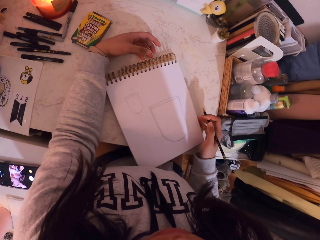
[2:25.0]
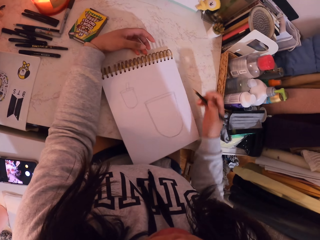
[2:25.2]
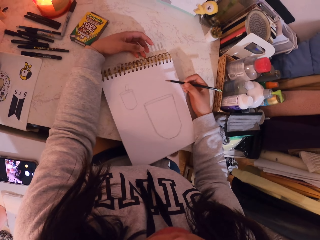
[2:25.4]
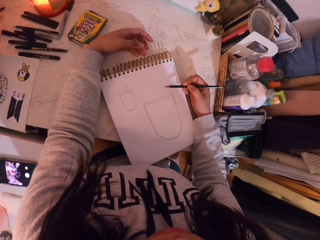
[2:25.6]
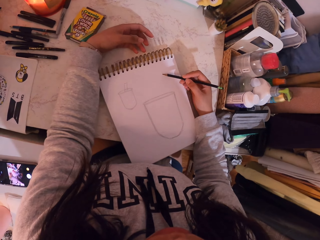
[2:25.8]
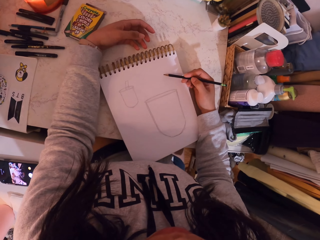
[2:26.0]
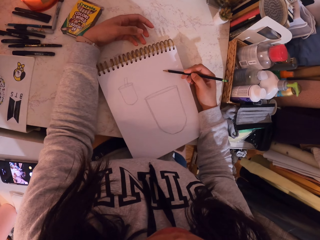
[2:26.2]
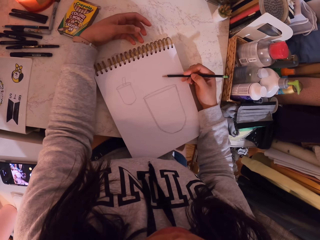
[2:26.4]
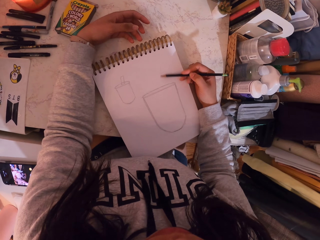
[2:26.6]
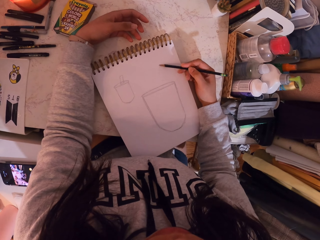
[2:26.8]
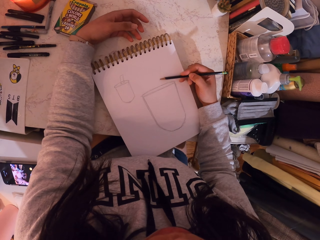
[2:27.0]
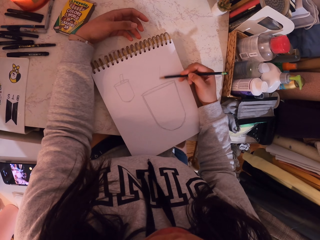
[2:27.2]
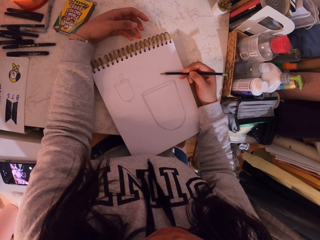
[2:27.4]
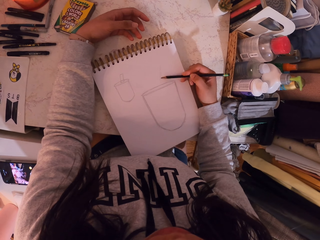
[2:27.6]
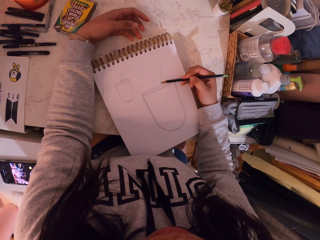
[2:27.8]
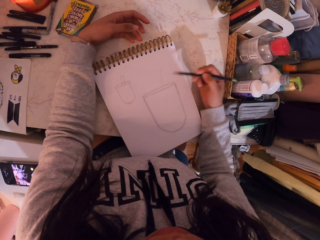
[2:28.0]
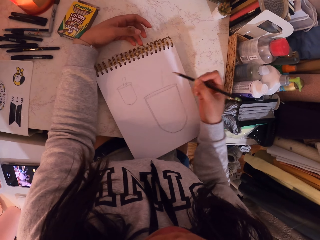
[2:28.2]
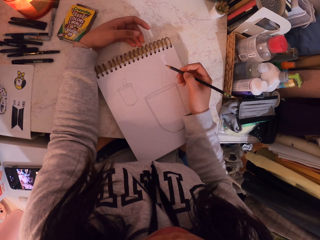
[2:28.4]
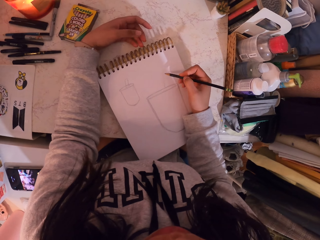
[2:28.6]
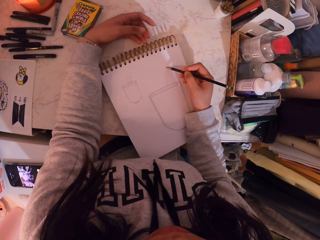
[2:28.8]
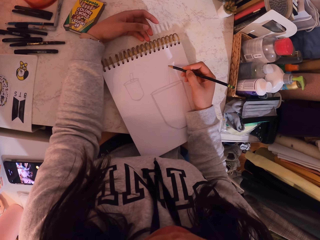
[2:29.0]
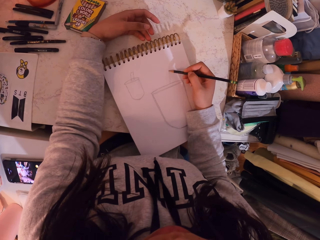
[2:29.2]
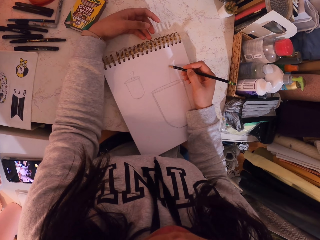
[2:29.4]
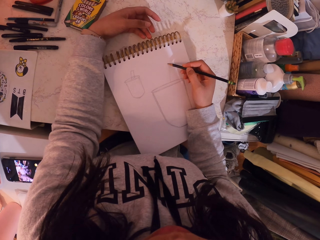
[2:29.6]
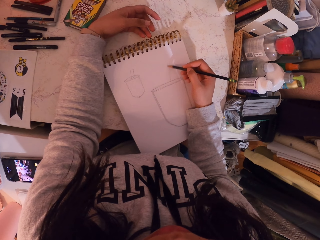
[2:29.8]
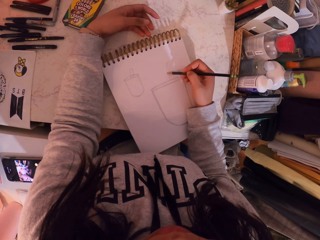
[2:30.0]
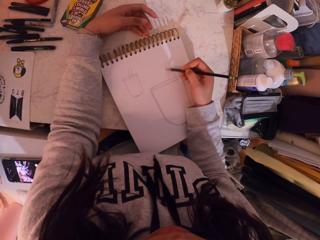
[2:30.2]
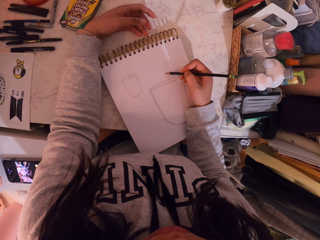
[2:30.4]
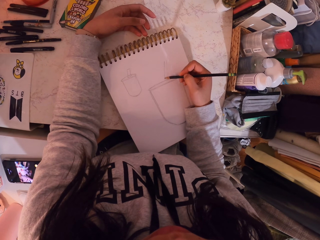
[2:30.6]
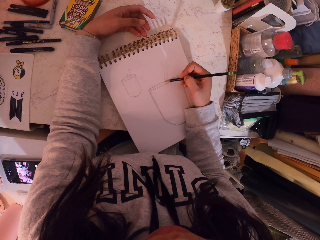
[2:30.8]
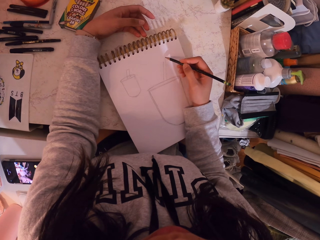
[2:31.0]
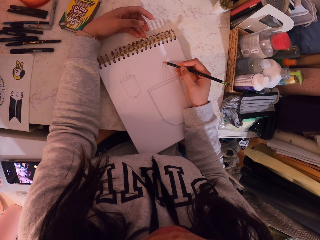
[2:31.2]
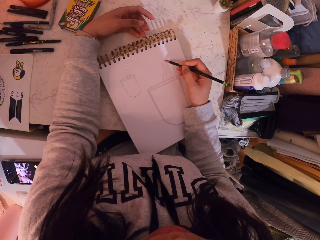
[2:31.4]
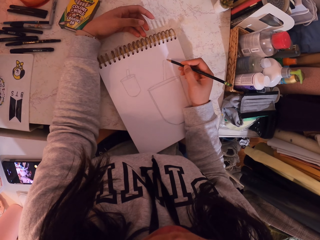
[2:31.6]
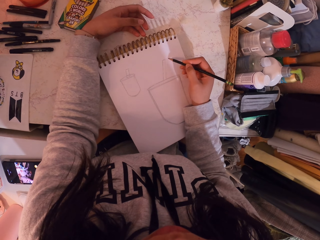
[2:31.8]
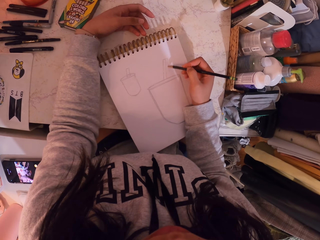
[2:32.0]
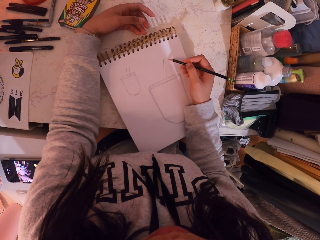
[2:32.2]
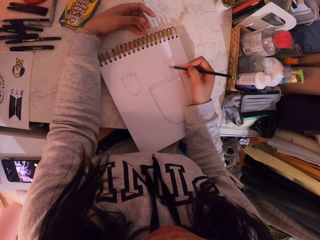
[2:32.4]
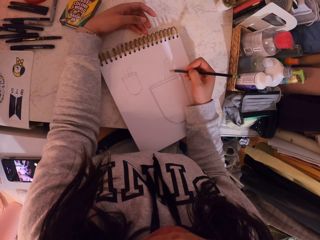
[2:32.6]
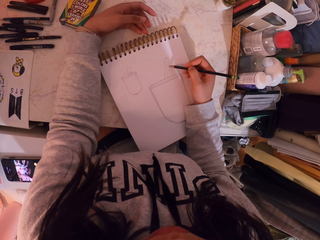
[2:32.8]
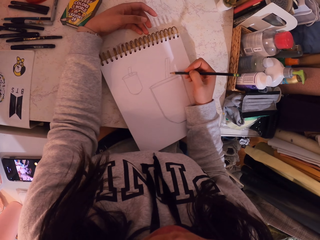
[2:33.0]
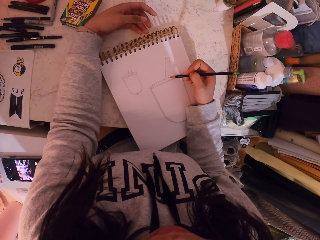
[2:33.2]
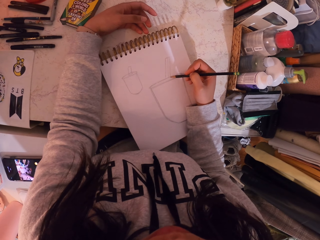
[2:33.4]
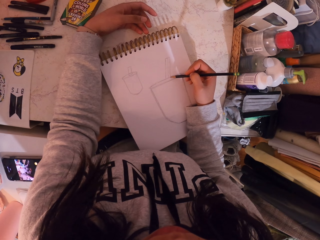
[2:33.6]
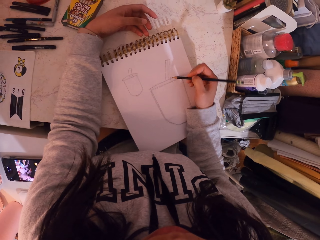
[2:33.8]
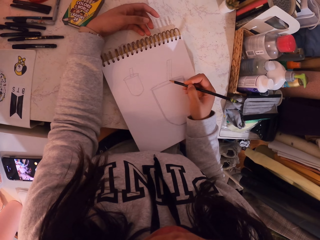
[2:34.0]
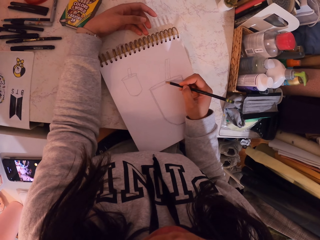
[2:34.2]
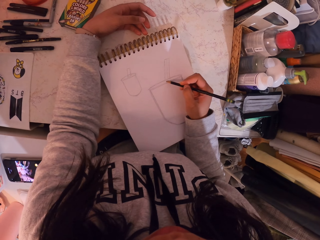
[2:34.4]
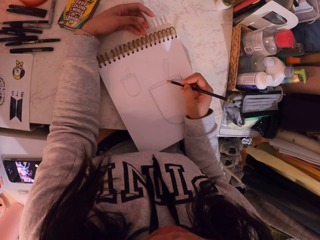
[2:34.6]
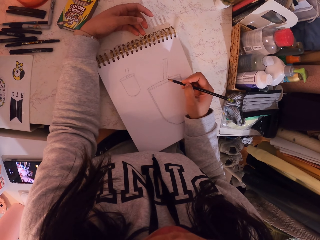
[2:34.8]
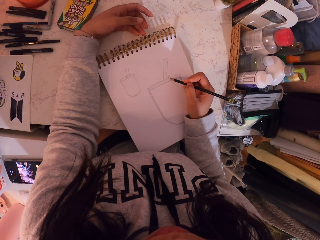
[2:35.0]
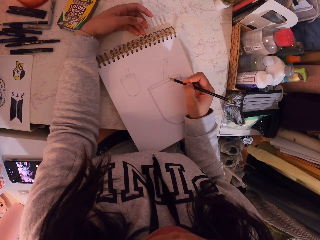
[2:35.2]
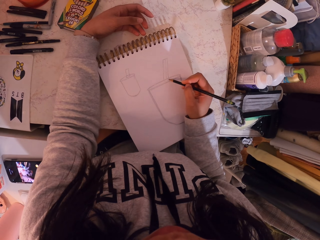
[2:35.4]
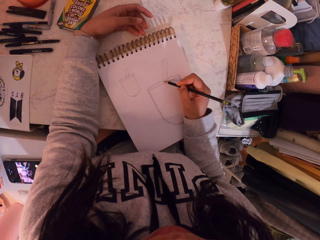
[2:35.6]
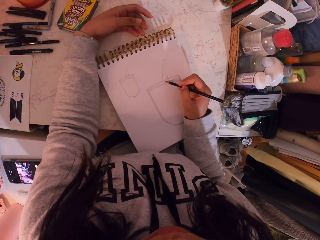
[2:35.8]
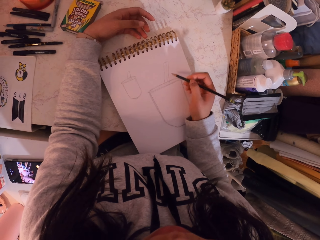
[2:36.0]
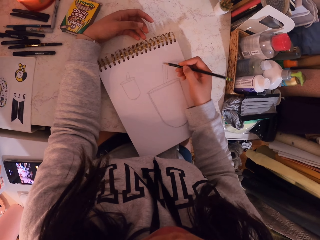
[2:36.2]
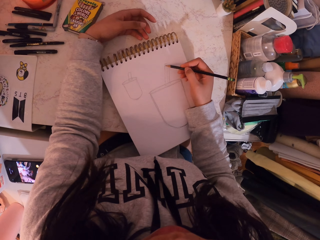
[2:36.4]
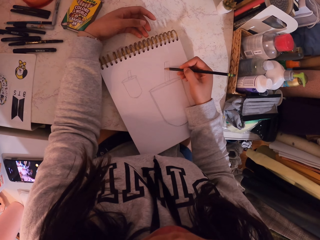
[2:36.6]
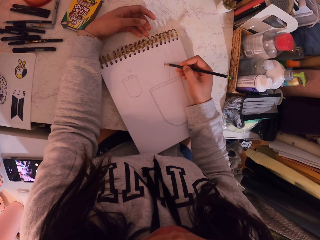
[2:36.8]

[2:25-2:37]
The camera wearer moves the book on the table. They draw on the book.

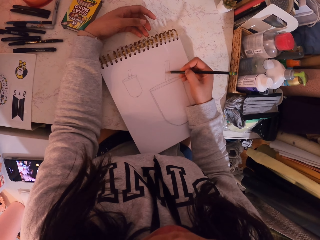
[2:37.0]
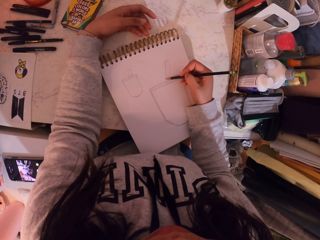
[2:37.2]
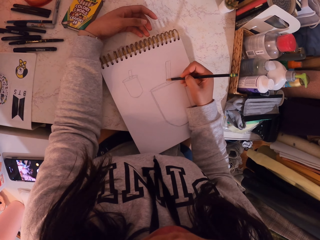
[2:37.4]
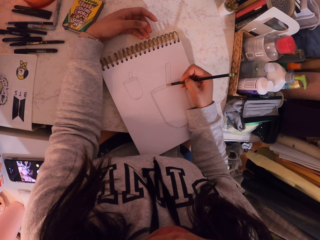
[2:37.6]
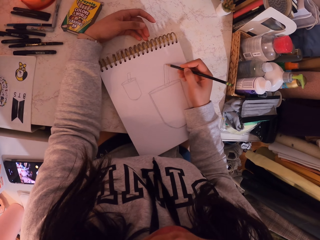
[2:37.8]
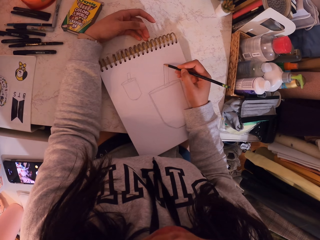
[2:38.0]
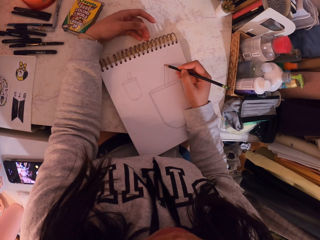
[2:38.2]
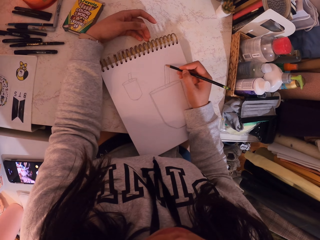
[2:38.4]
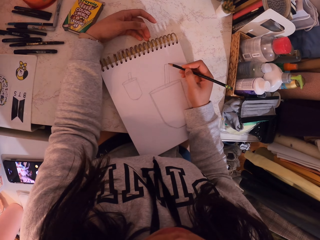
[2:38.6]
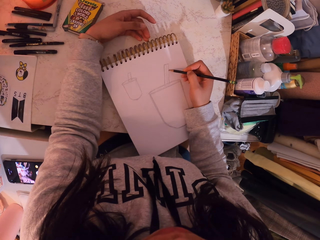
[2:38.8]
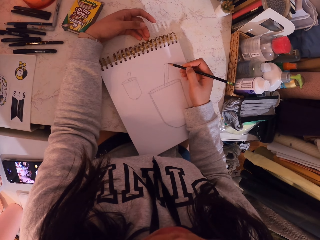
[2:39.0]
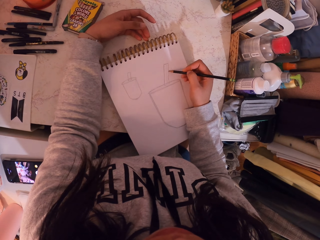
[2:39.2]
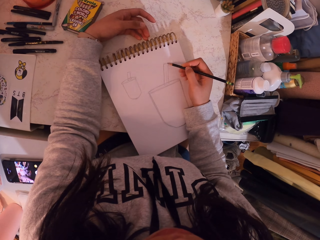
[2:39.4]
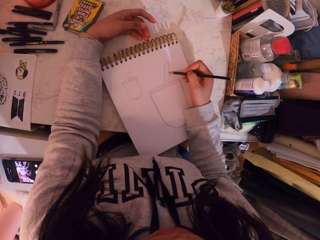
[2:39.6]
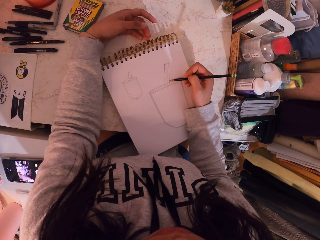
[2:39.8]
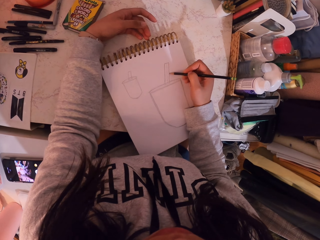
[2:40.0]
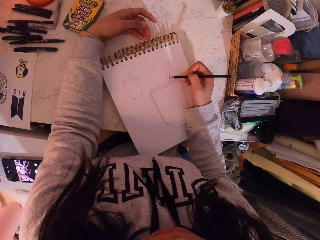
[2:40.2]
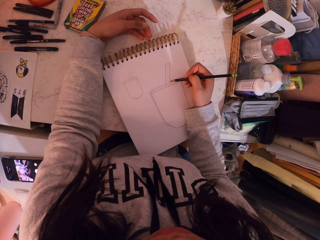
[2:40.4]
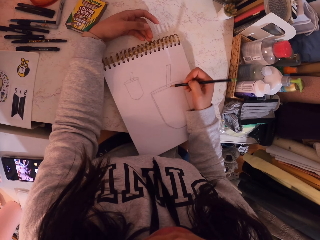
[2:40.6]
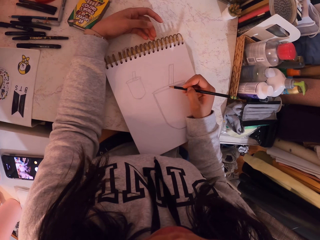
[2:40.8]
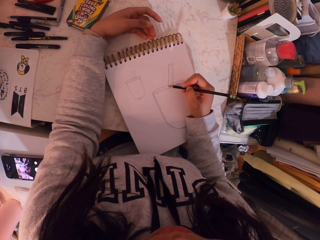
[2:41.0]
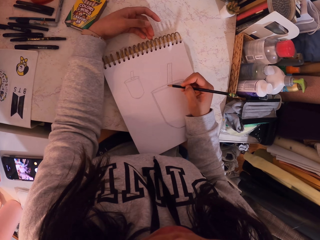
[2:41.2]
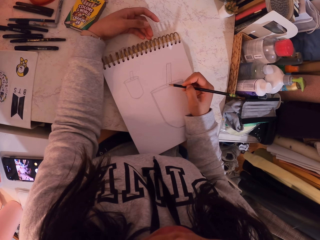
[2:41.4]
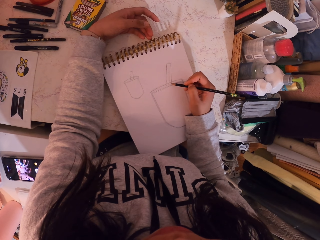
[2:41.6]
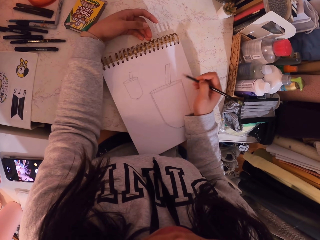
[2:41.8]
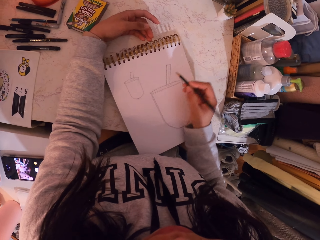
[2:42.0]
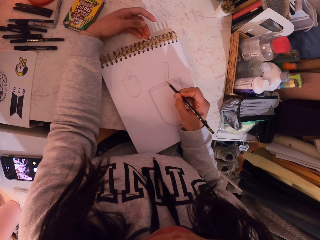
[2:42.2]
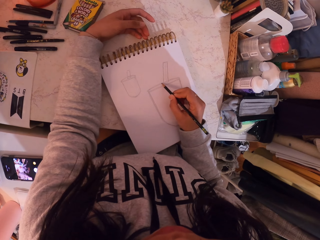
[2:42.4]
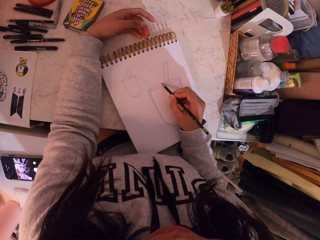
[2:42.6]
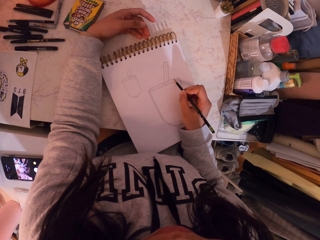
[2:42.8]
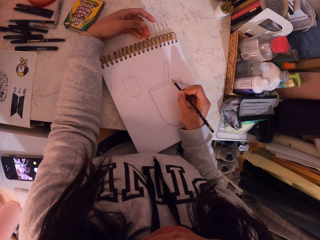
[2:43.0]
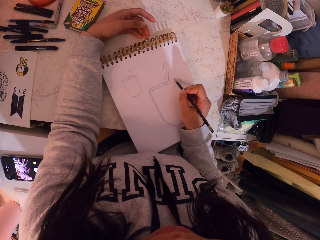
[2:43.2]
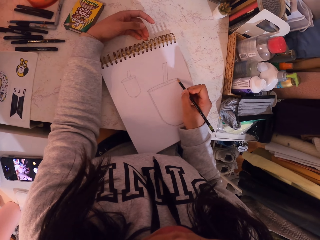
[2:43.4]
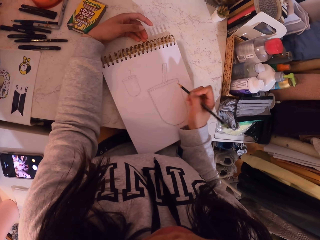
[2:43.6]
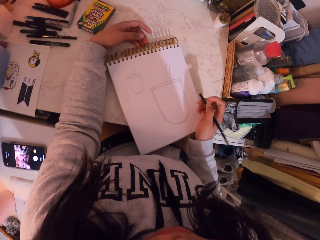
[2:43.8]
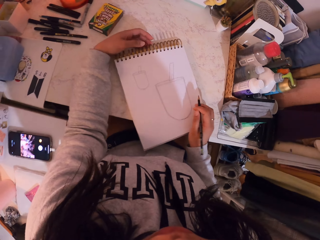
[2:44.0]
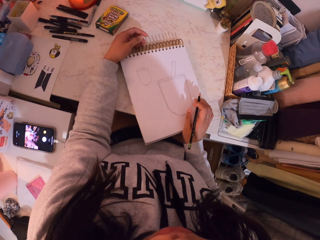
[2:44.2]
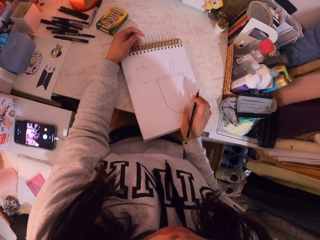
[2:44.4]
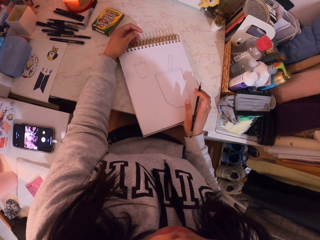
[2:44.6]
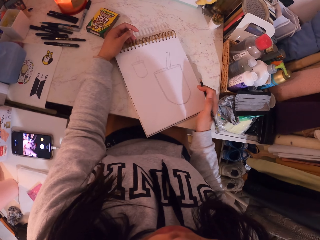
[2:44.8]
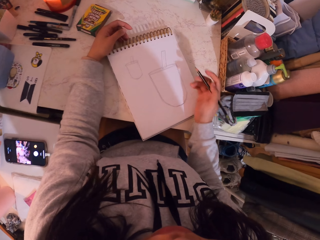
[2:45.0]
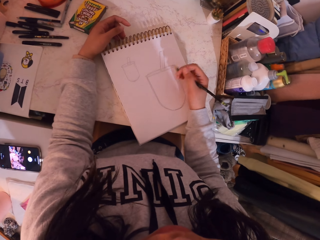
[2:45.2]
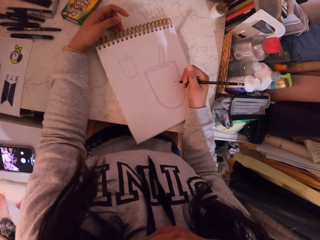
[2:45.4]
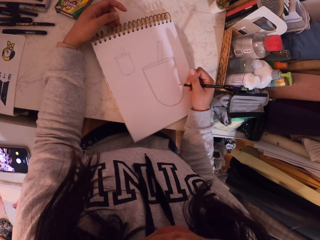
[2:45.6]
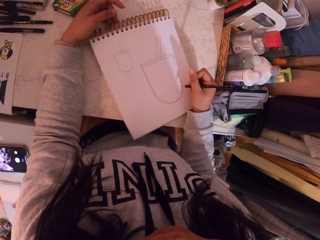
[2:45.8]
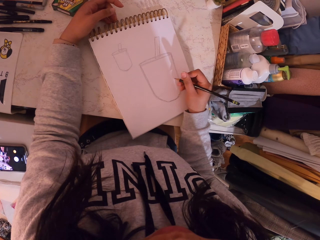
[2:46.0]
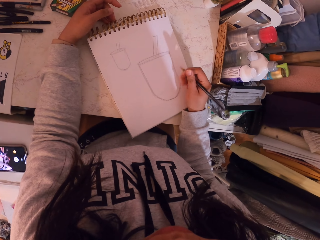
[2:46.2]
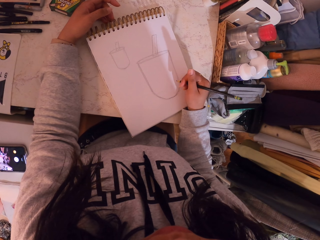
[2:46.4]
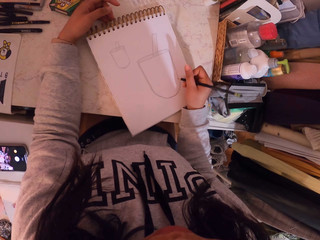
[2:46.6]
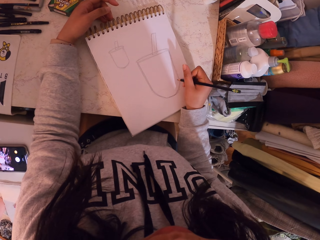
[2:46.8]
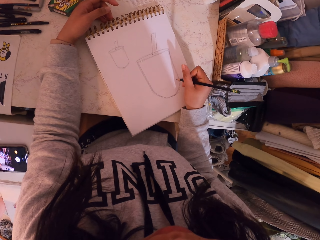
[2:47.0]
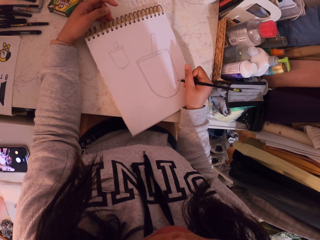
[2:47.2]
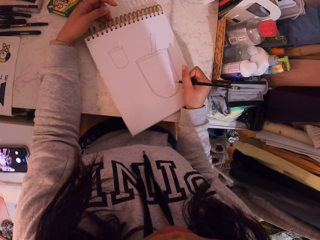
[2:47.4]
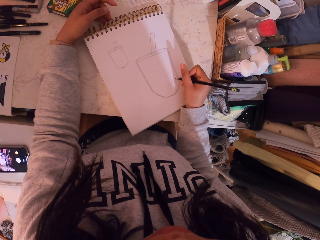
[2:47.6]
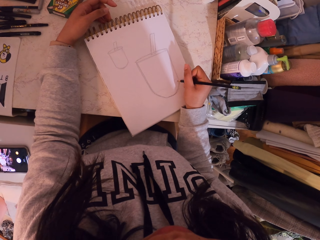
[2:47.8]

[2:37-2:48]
The camera wearer moves the book on the table. They draw on the book with a pencil.
